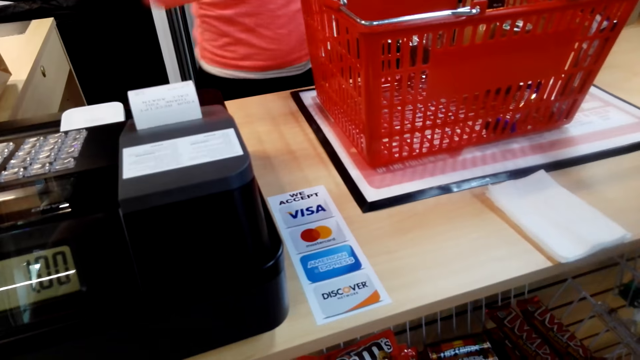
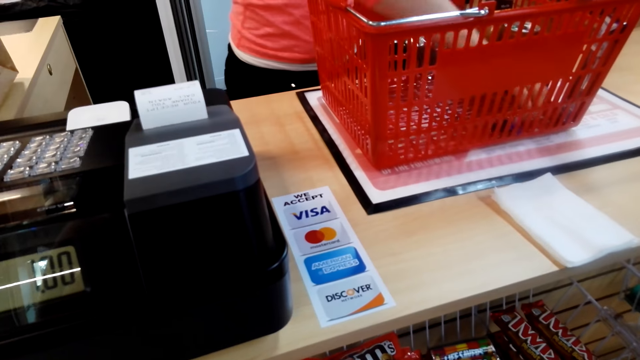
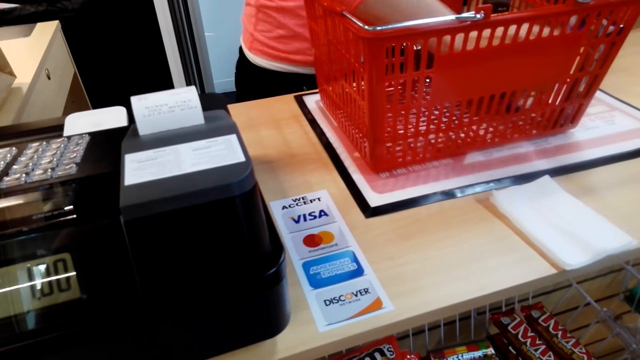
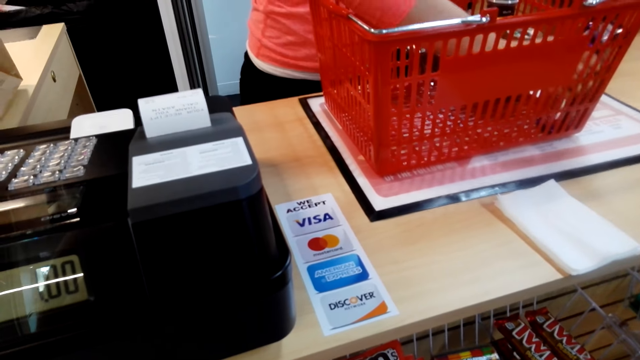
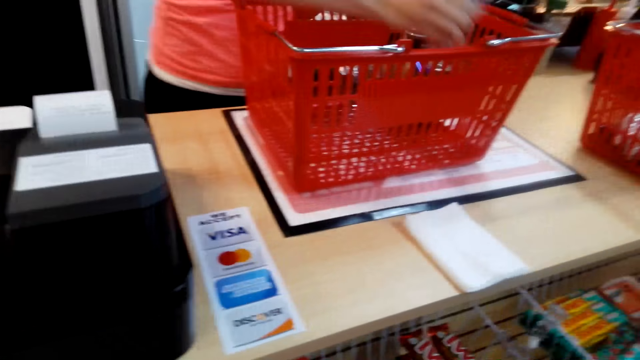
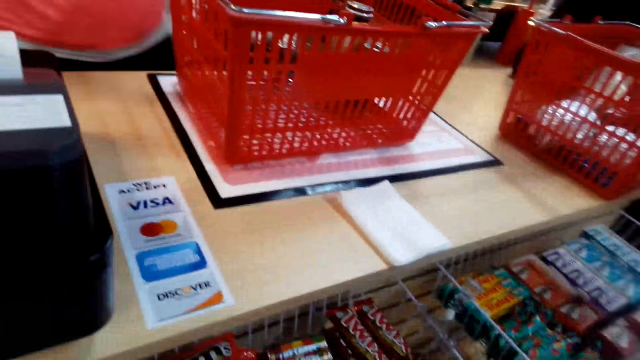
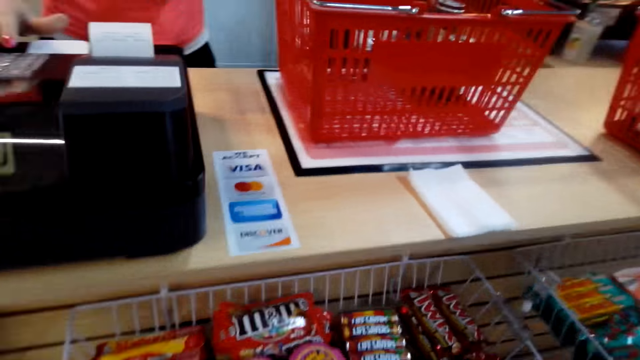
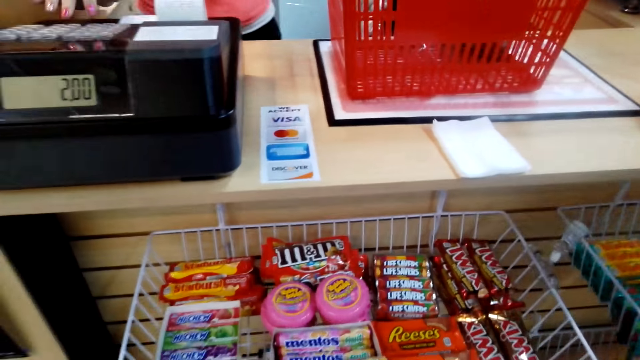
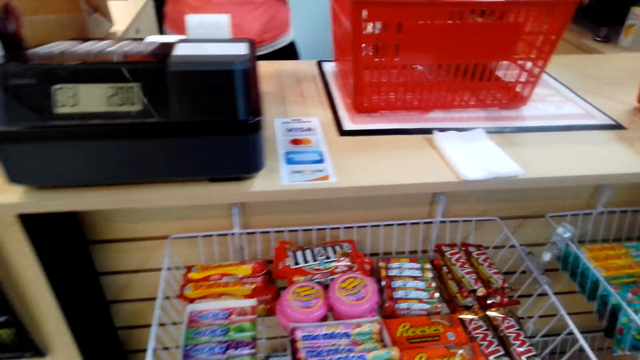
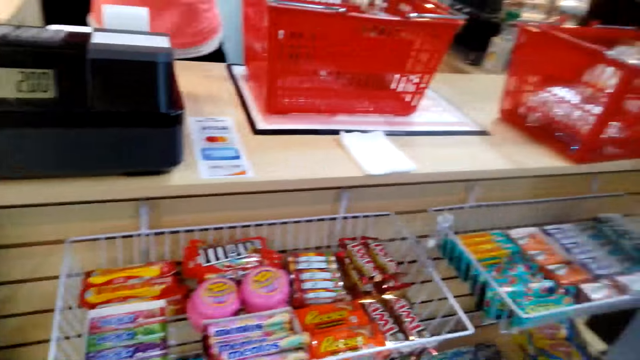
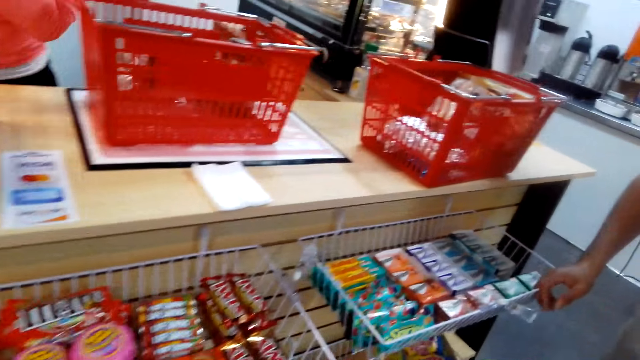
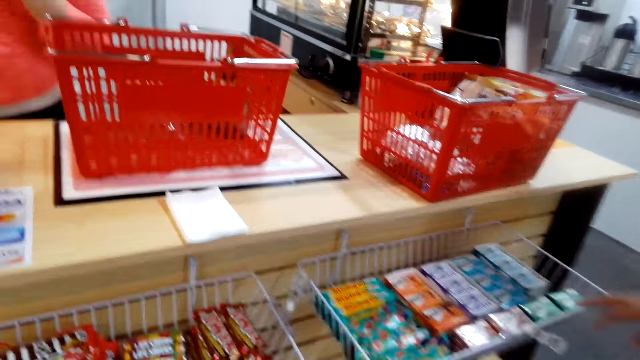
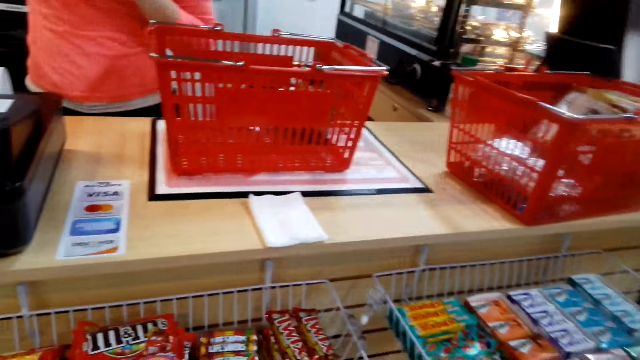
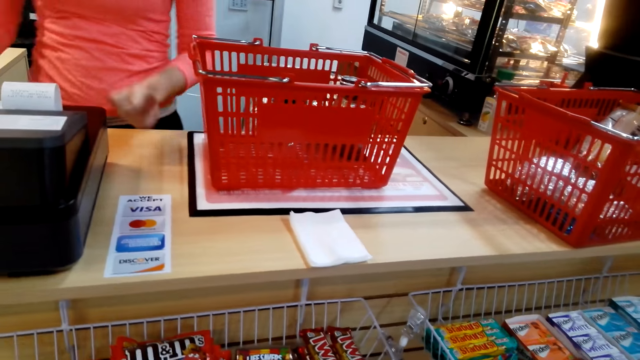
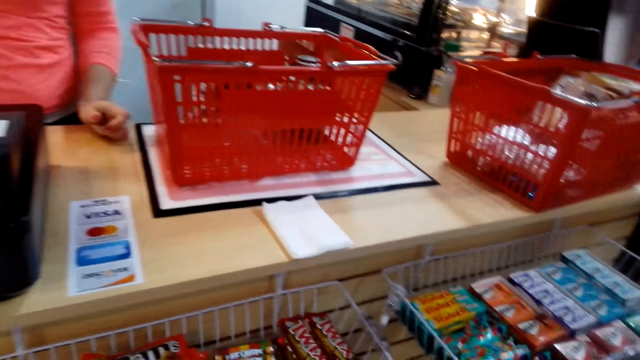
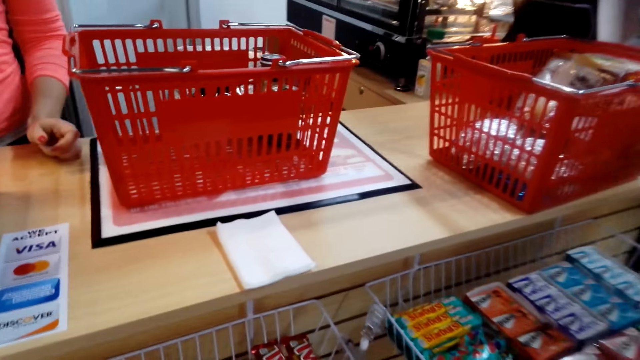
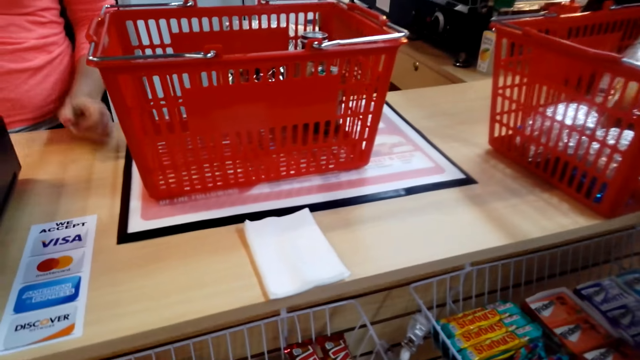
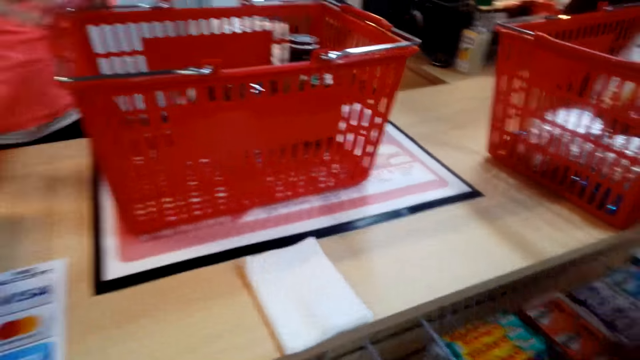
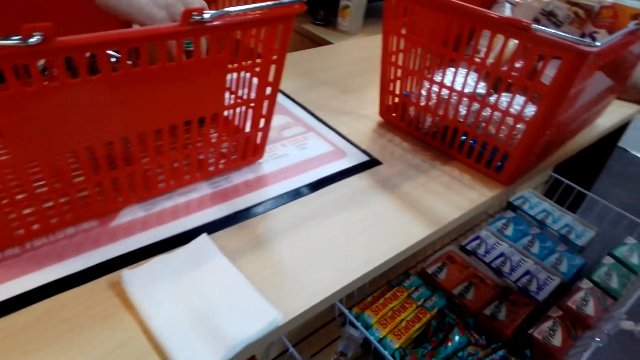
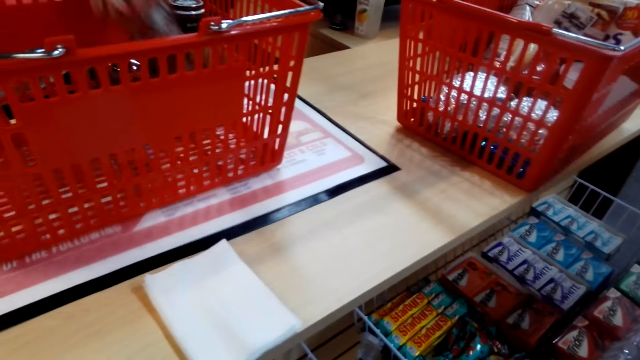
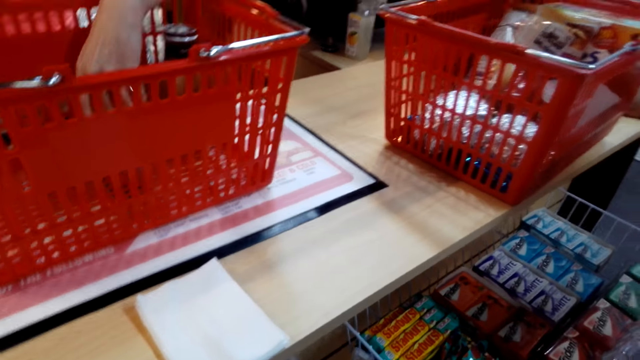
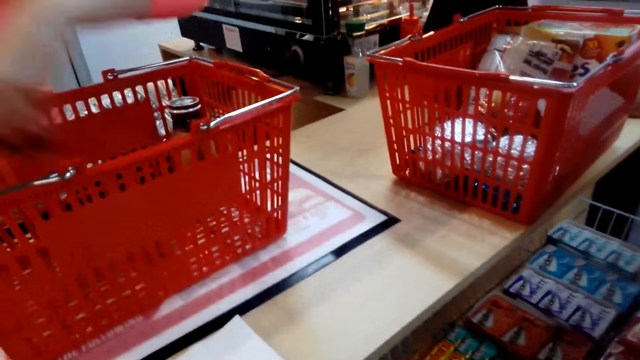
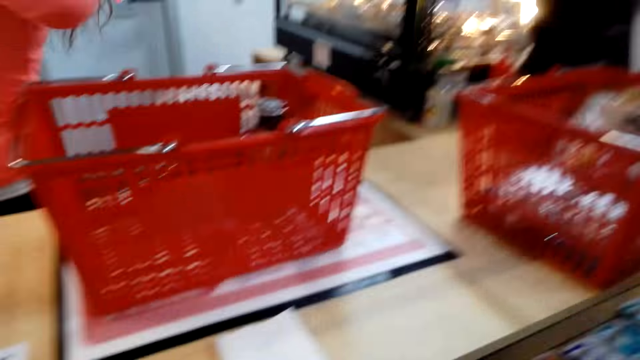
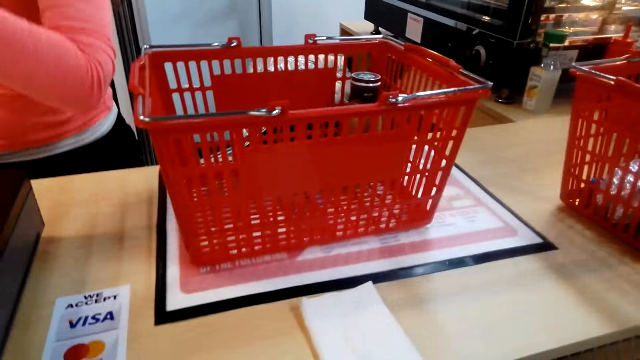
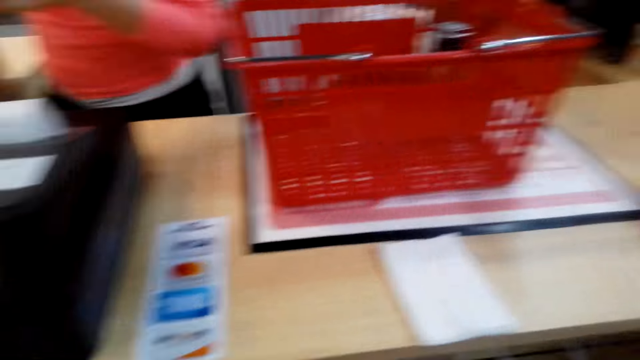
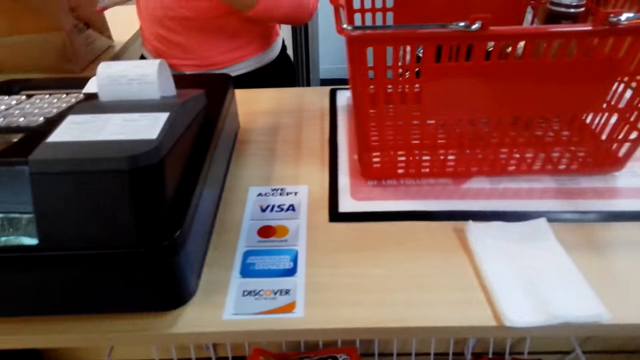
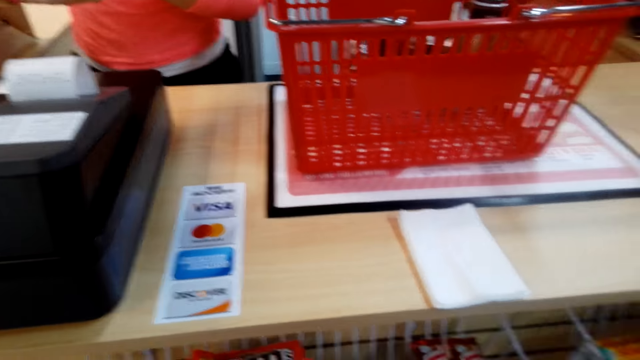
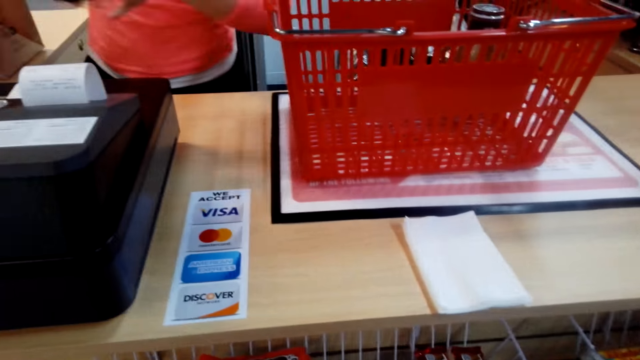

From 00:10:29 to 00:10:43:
A woman picks items from the carrier and totals items. The woman places an item in a bag, totals an item, and picks an item from the carrier. The camera wearer talks.

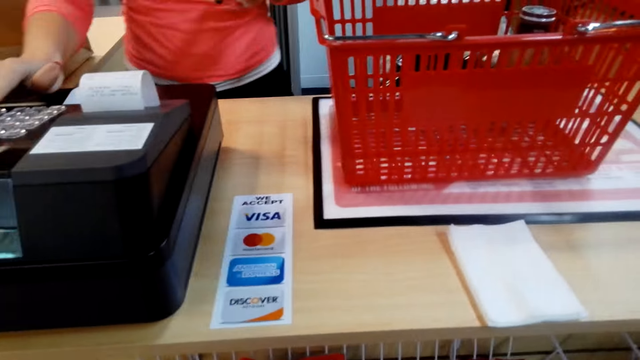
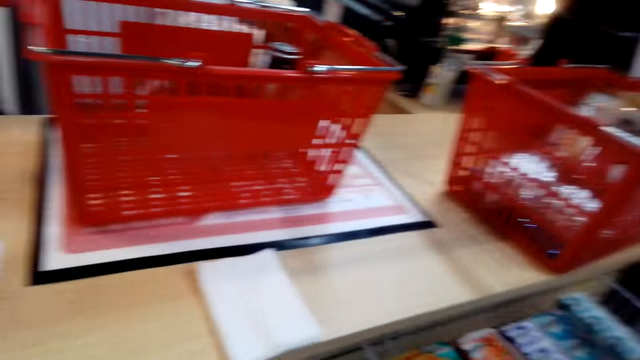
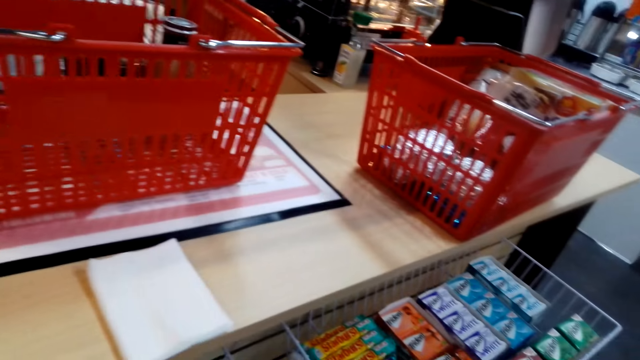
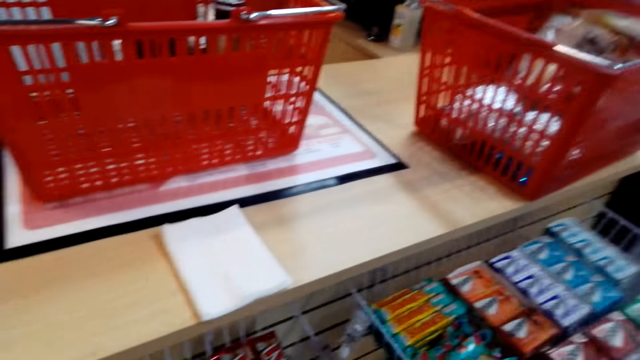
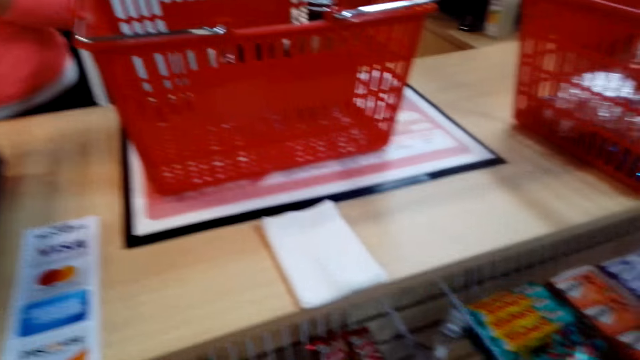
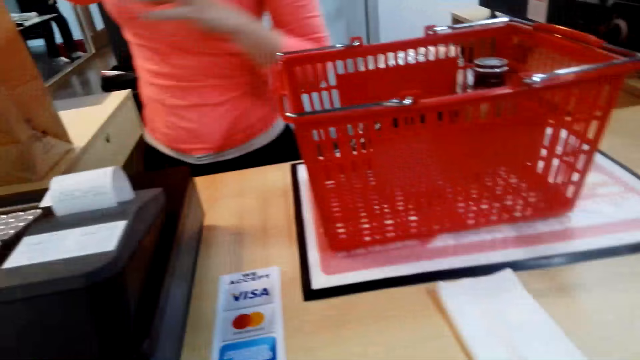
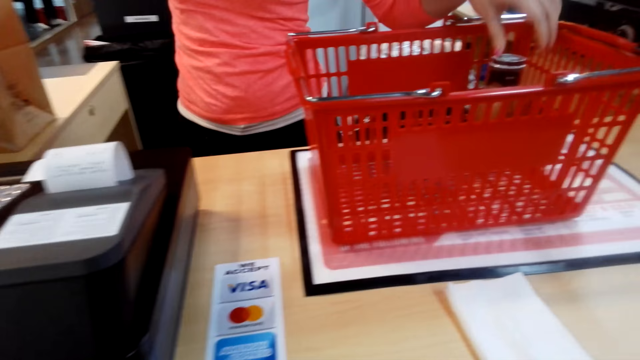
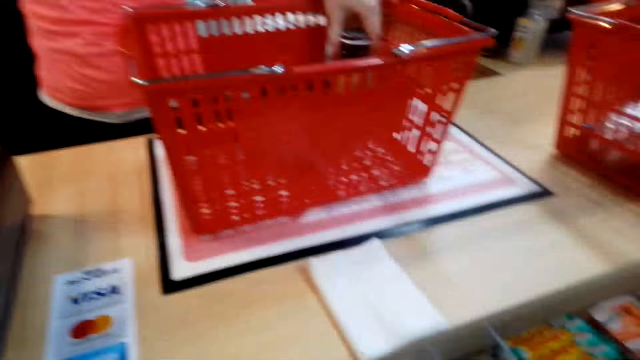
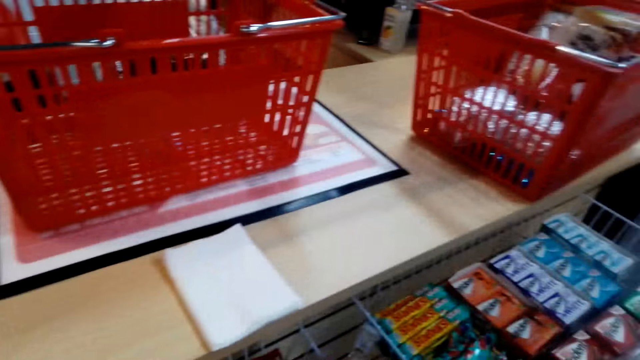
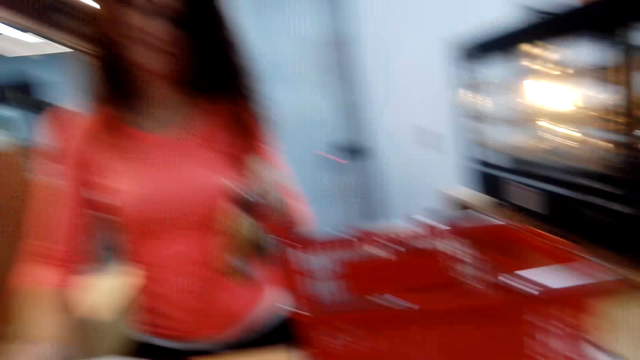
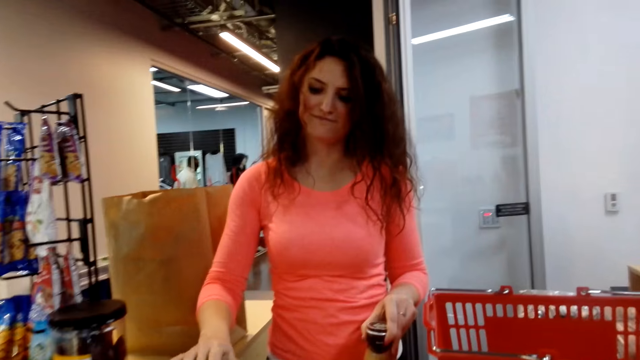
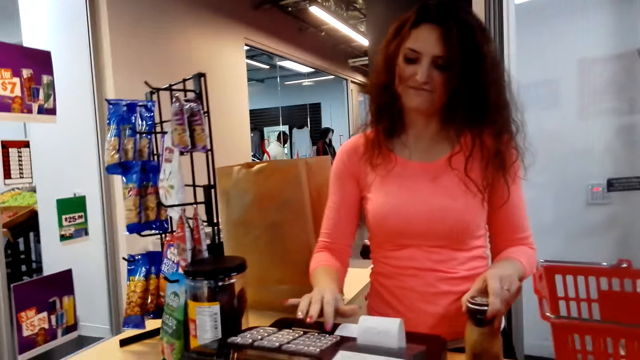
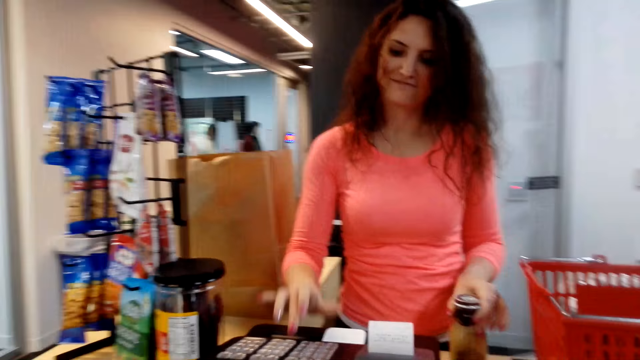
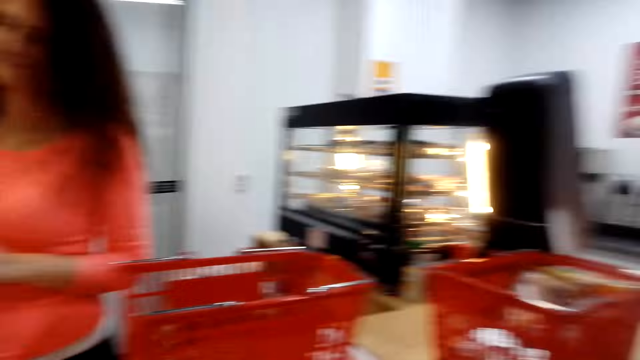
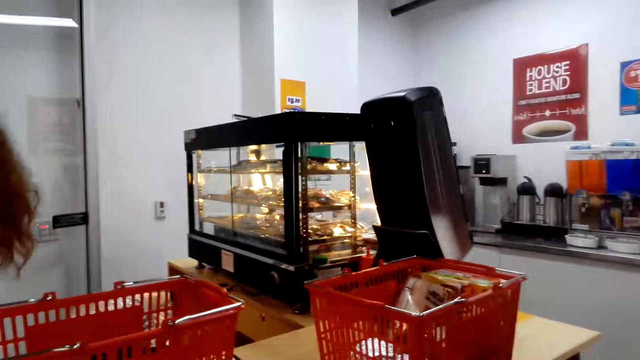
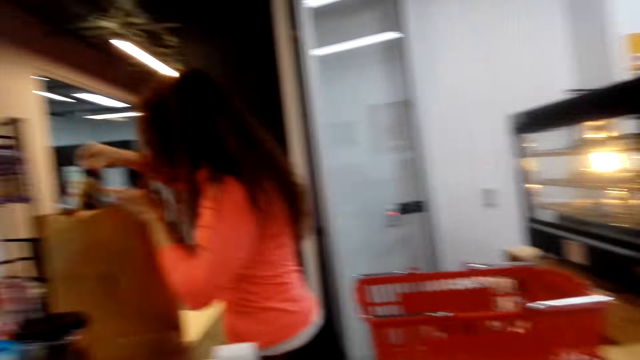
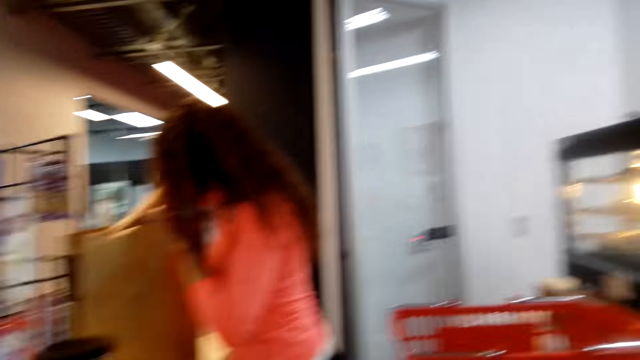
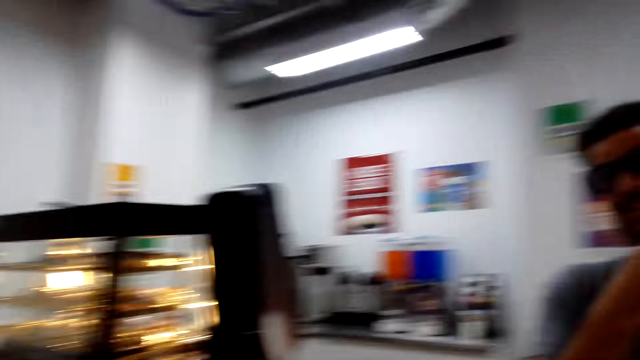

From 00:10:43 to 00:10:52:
A woman totals an item. The woman talks, picks an item from the carrier, totals an item, and places an item in the bag.
